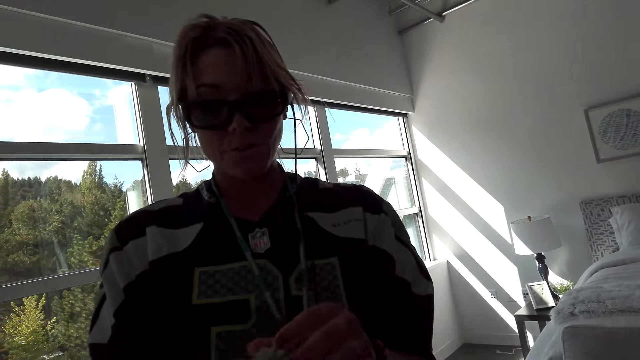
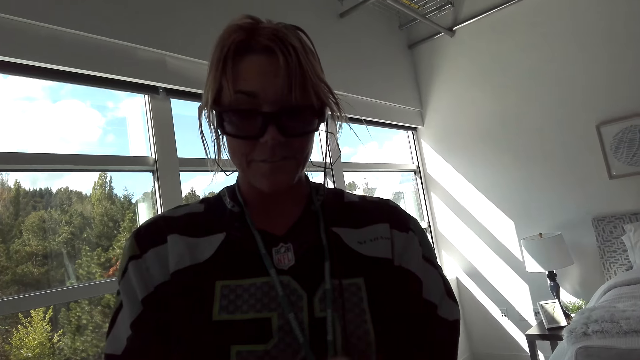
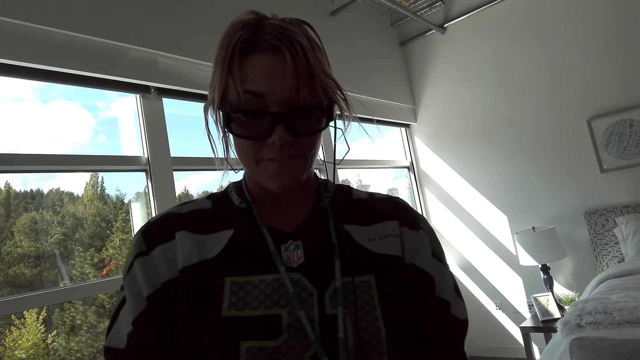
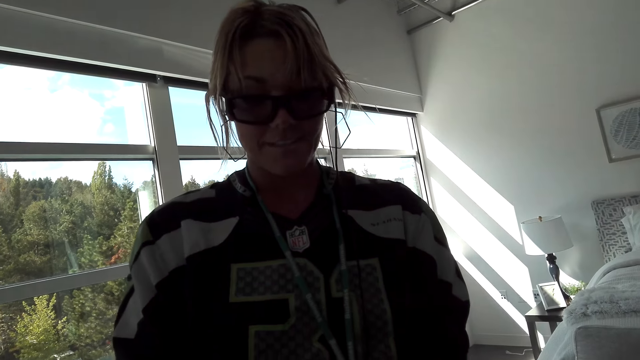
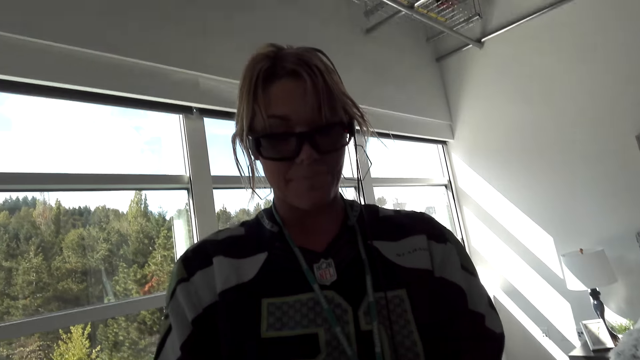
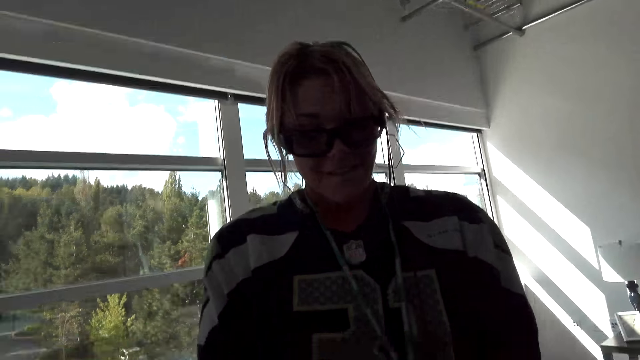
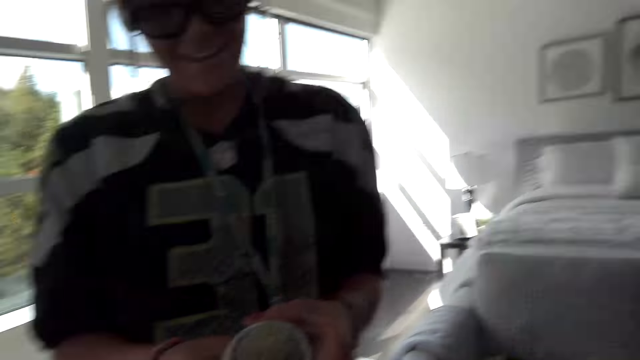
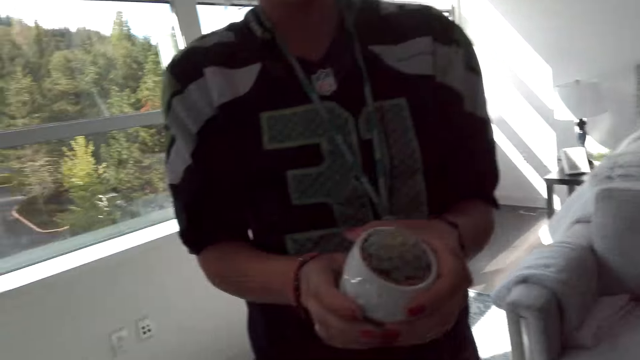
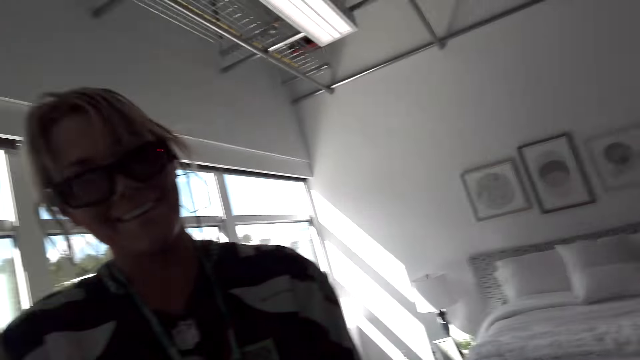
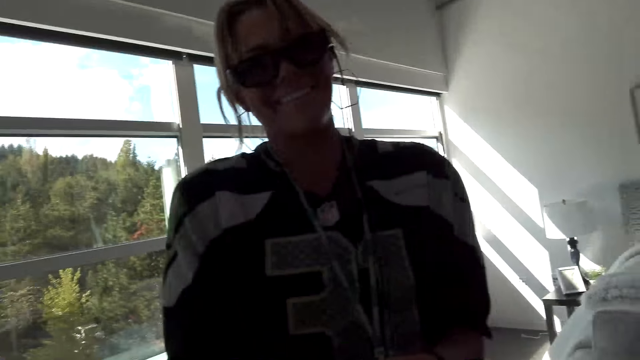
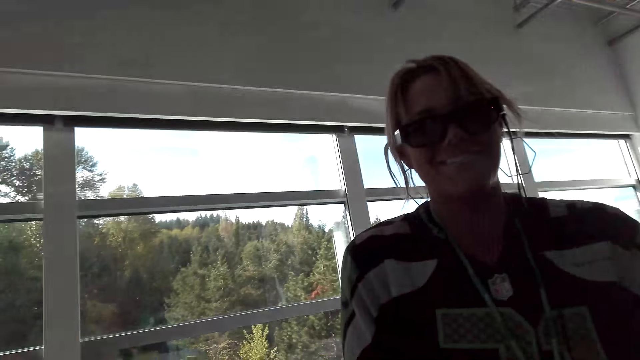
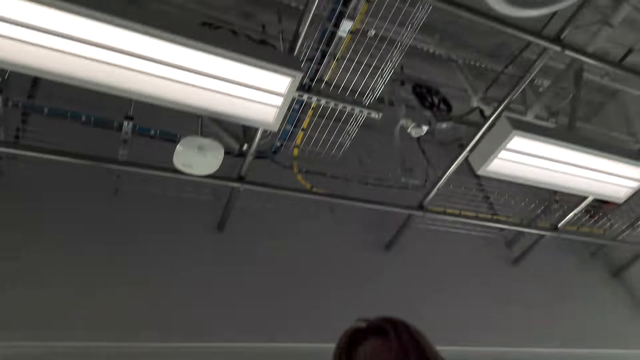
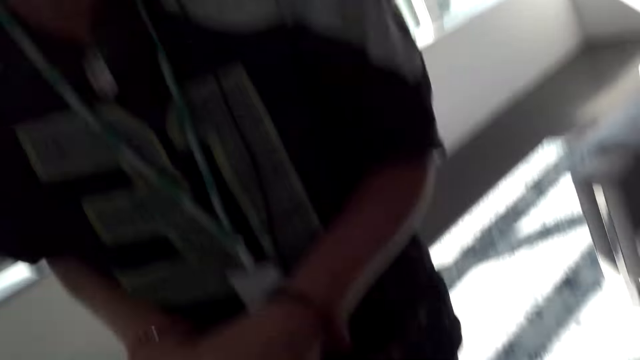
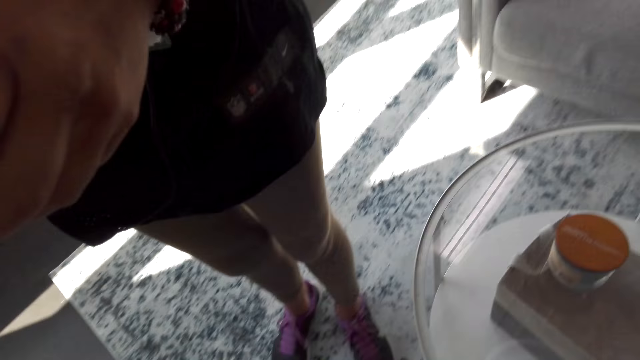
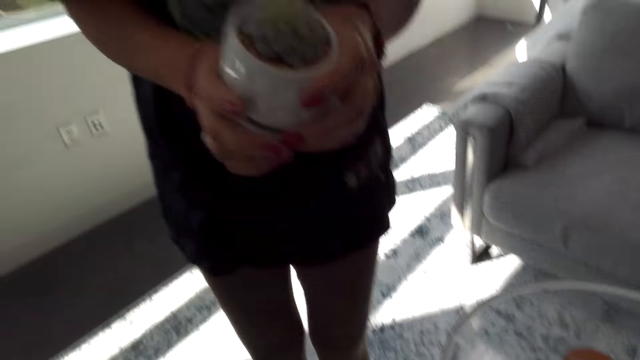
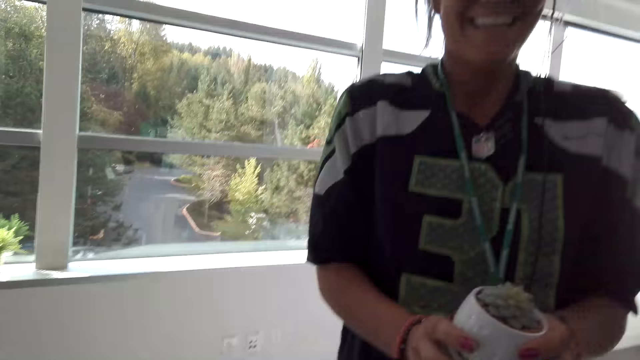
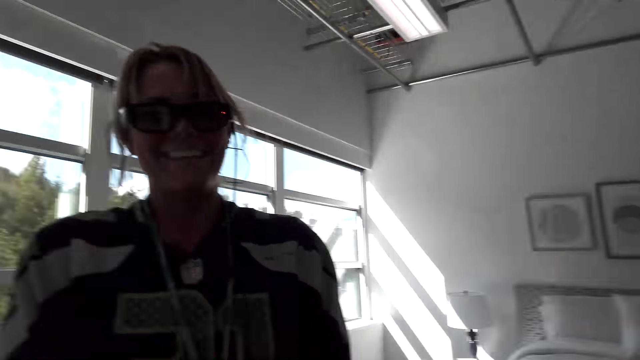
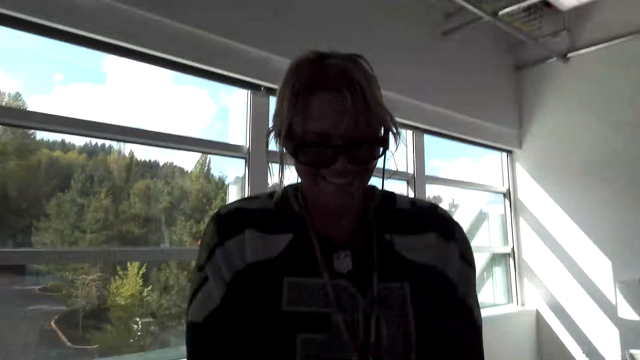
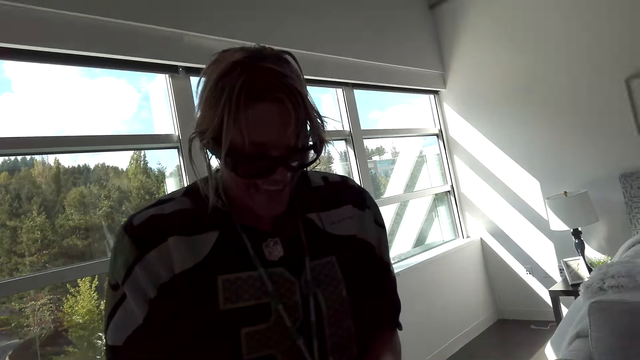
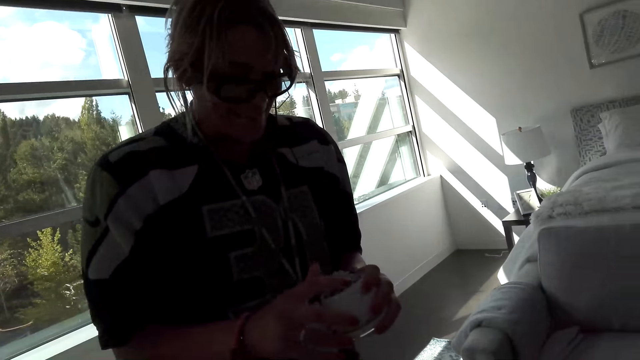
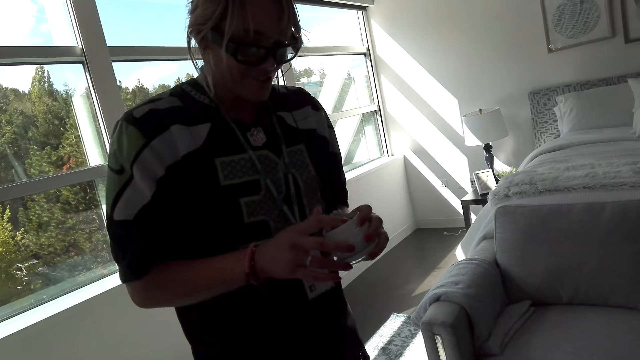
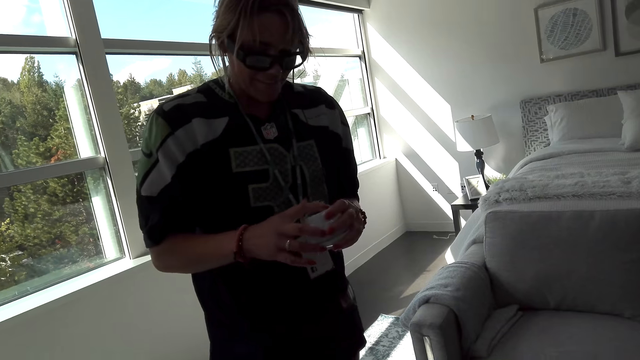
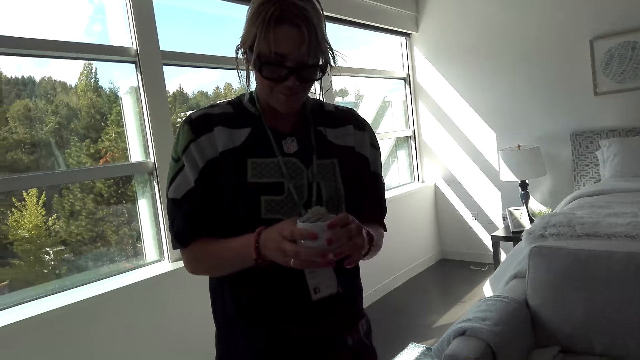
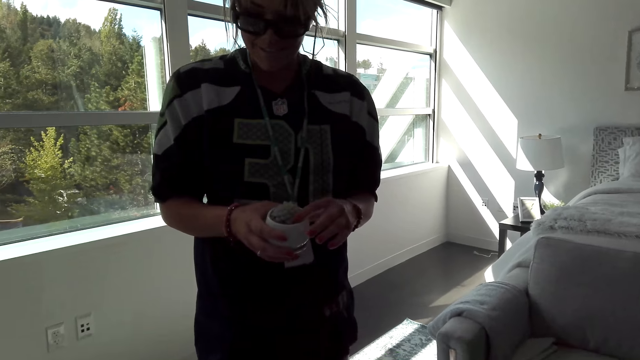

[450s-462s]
A woman laughs. The camera wearer looks around and talks to the woman. The woman talks to the camera wearer.

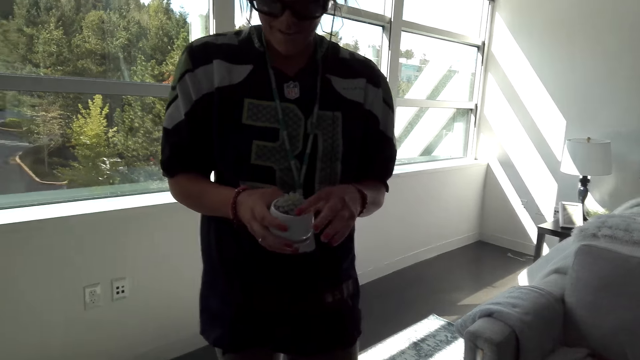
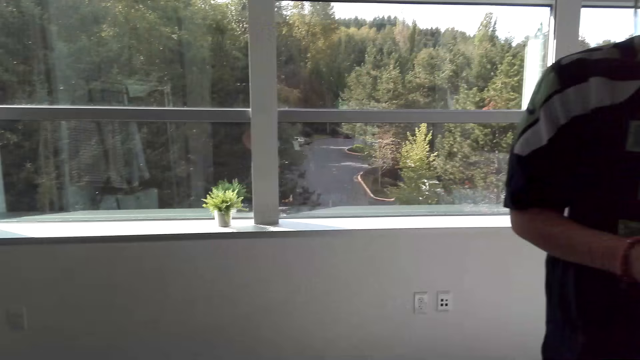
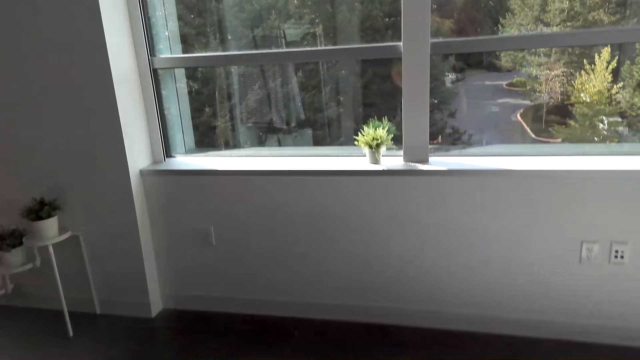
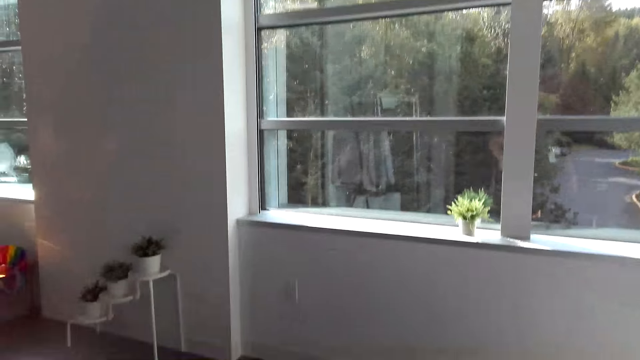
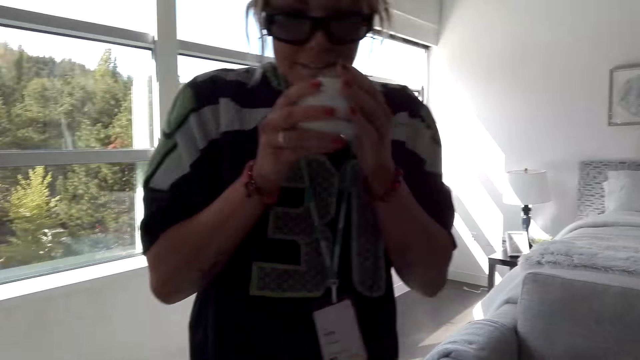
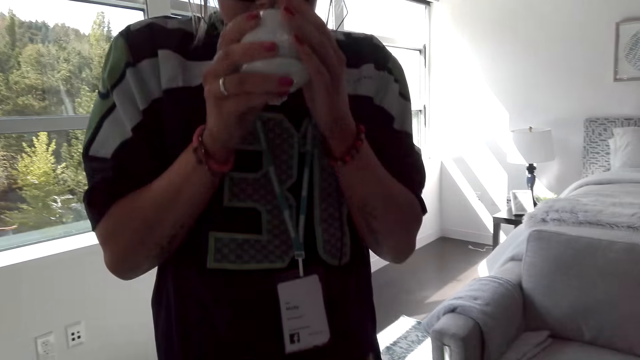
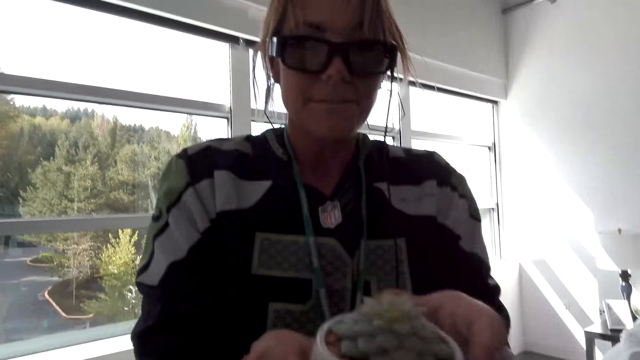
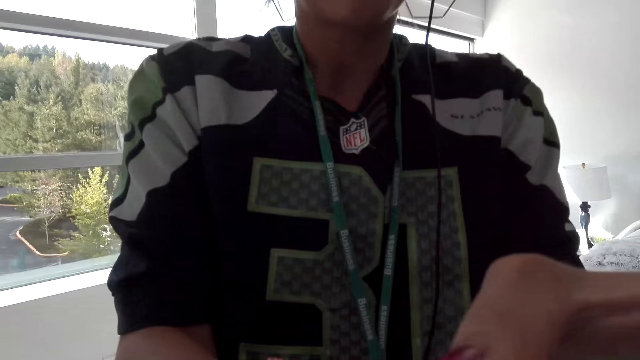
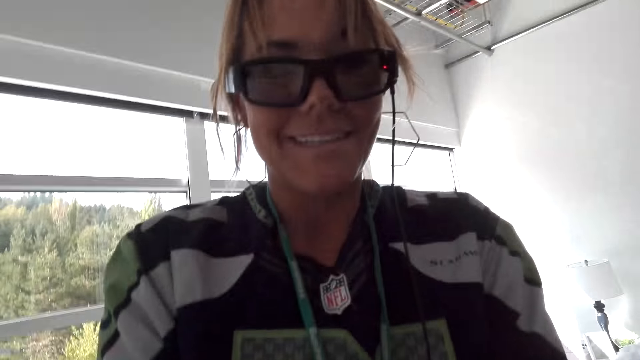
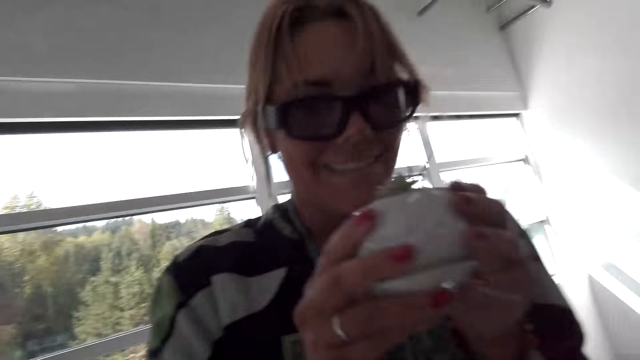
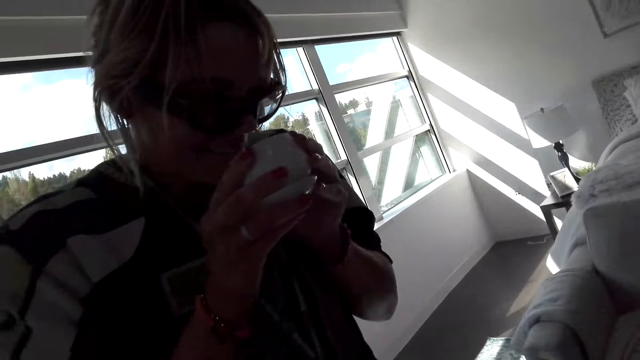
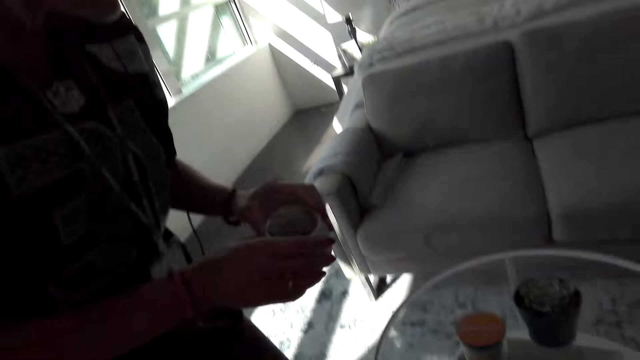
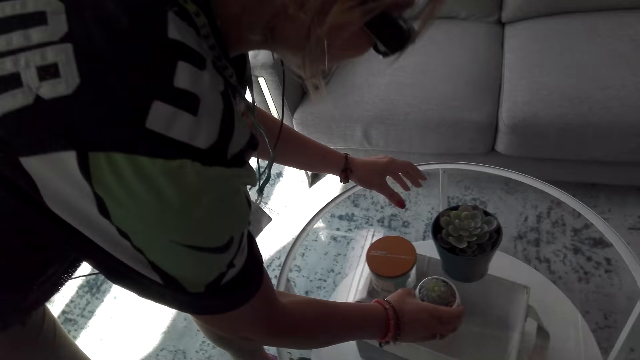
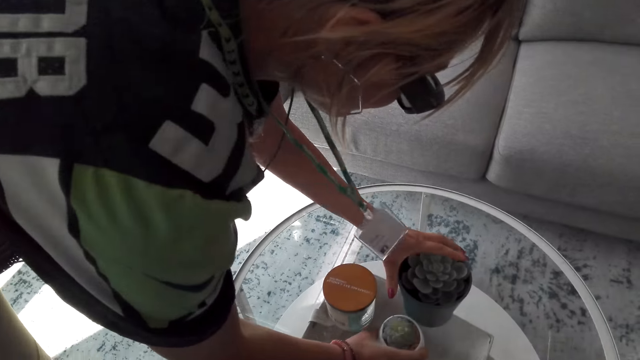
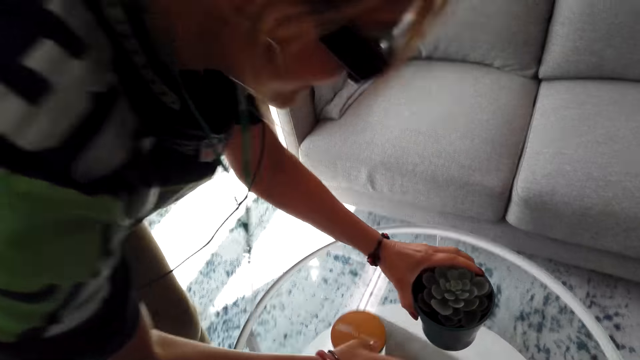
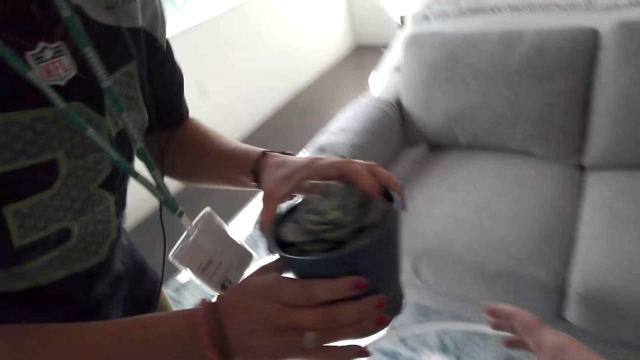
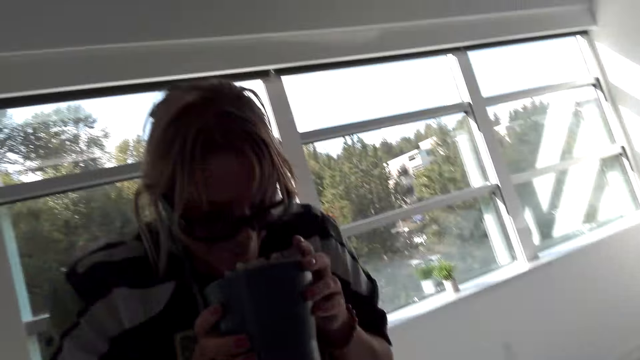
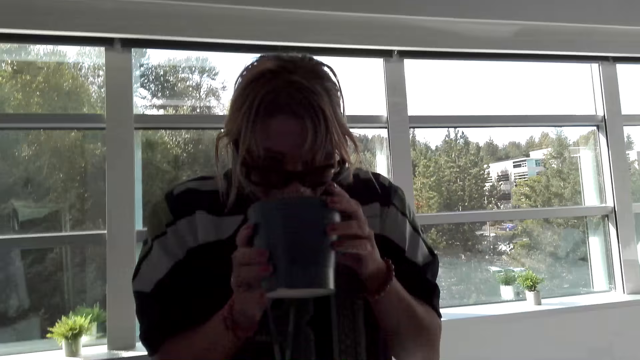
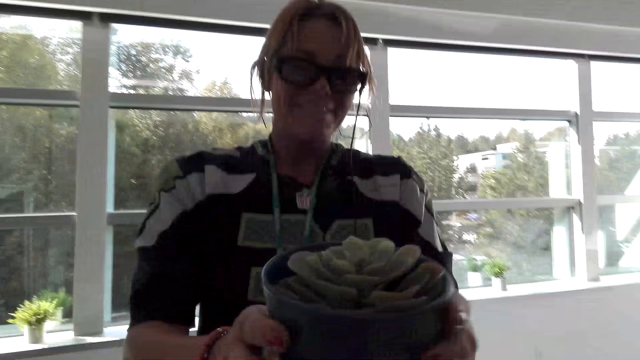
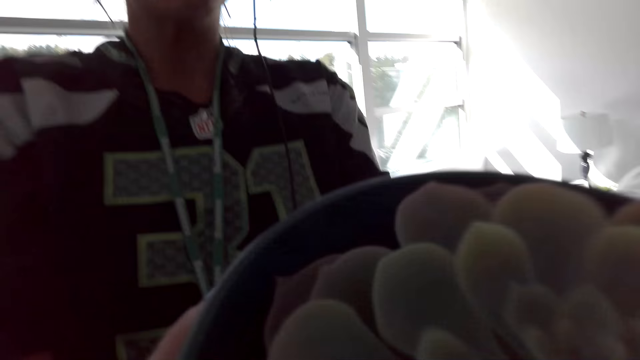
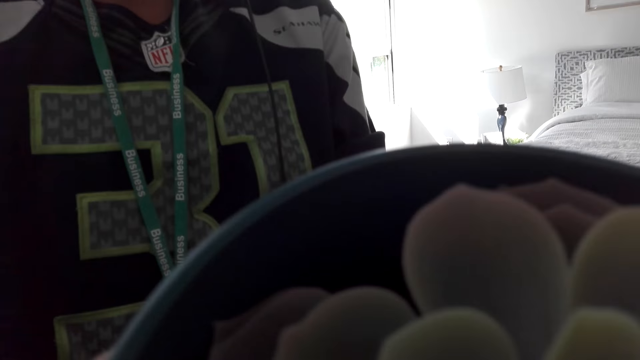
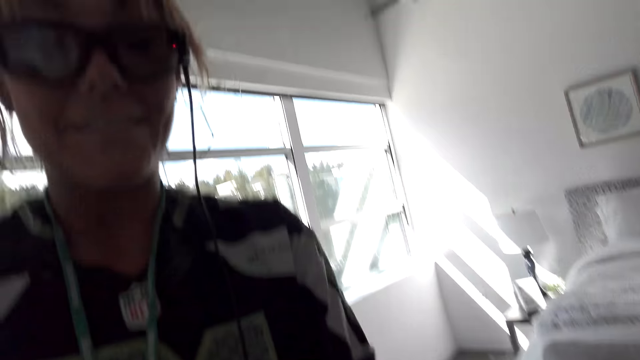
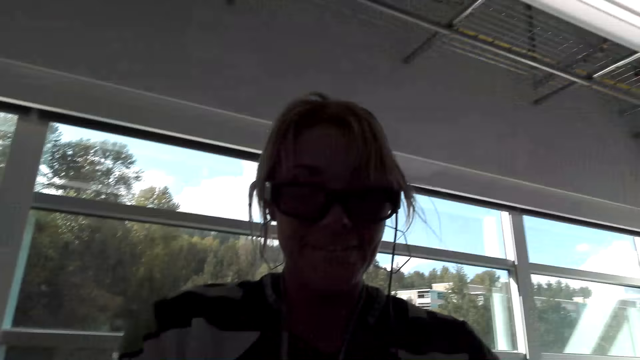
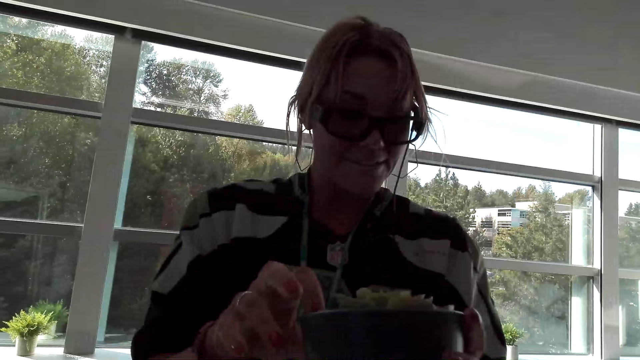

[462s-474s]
The camera wearer talks to the woman and looks around. The woman talks to the camera wearer and smells the plant. The camera wearer talks to the woman. The woman talks to the camera wearer. The camera wearer sniffs the plant and talks to the woman. The woman smells the plant and talks to the camera wearer. The woman touches the plant pot or vase plant on the table with the left hand and puts the plant pot on the table with the right hand. The woman picks up the vase plant from the table and smells the plant. The camera wearer laughs. The woman talks to the camera wearer. The camera wearer sniffs the plant. The woman talks to the camera wearer. The camera wearer talks to the woman.
